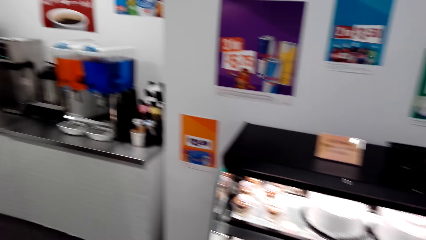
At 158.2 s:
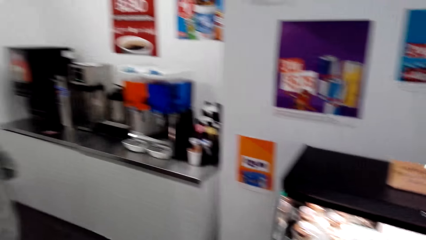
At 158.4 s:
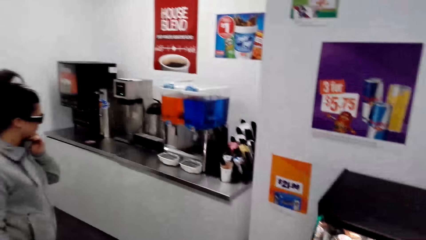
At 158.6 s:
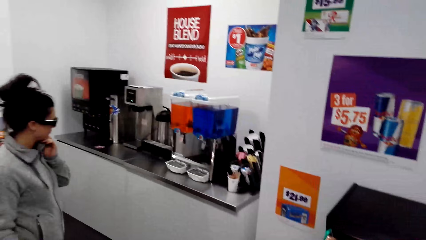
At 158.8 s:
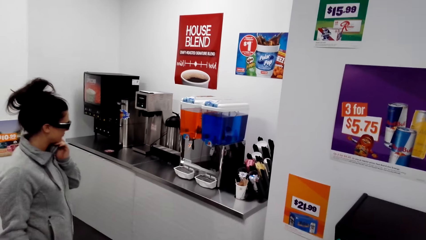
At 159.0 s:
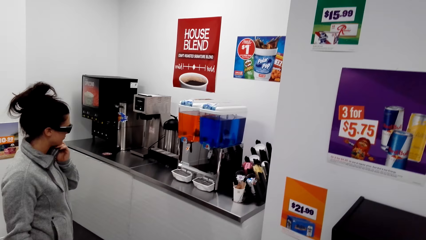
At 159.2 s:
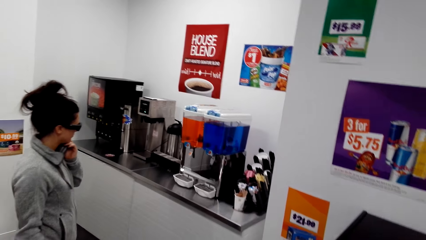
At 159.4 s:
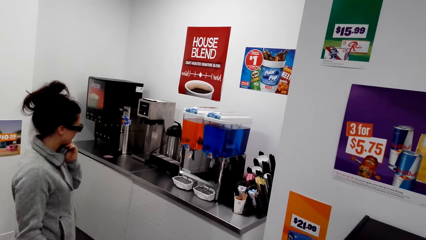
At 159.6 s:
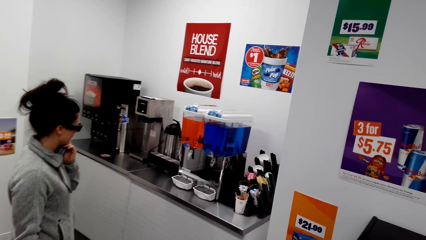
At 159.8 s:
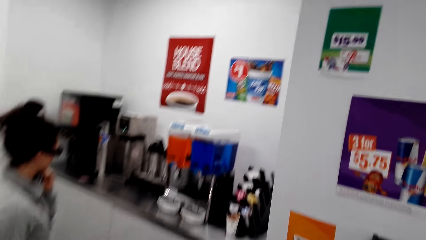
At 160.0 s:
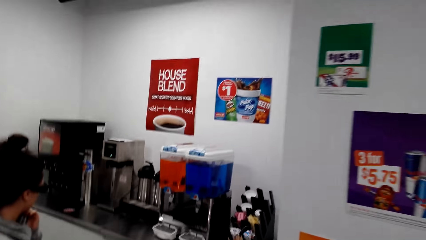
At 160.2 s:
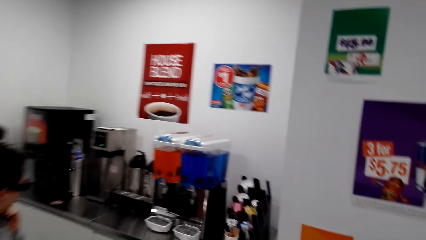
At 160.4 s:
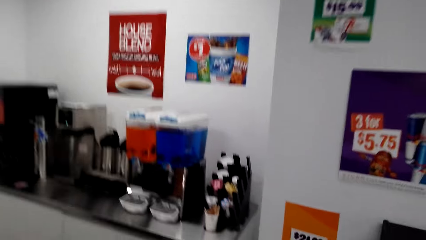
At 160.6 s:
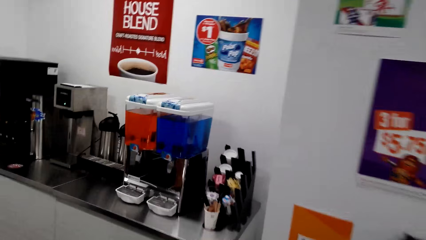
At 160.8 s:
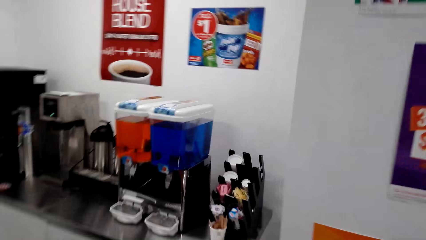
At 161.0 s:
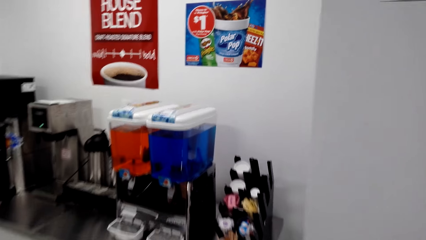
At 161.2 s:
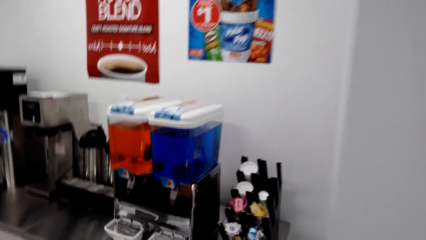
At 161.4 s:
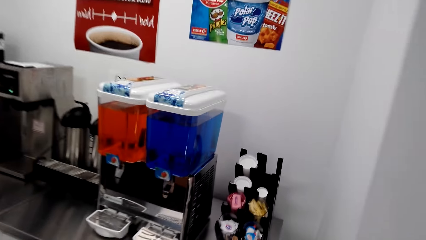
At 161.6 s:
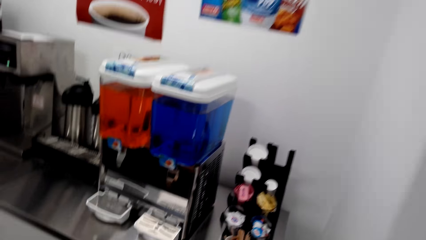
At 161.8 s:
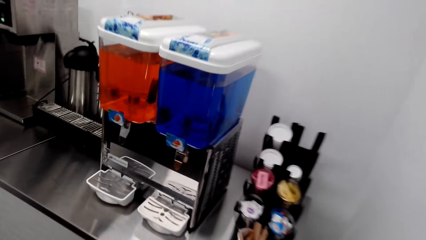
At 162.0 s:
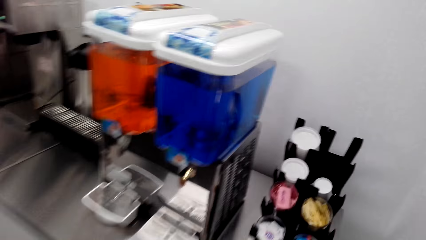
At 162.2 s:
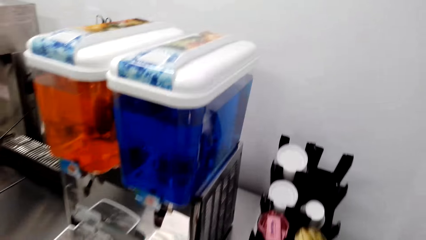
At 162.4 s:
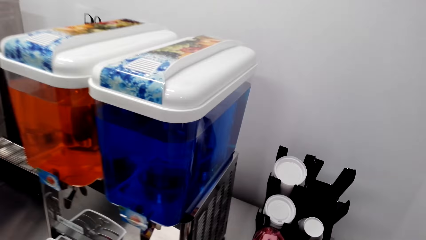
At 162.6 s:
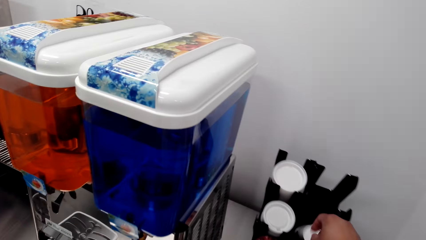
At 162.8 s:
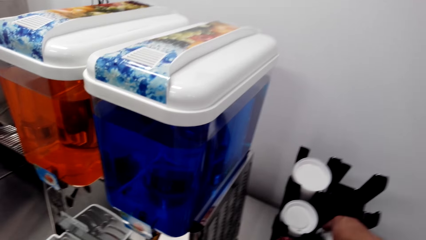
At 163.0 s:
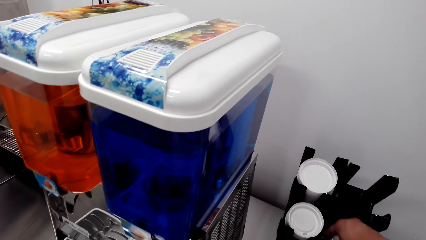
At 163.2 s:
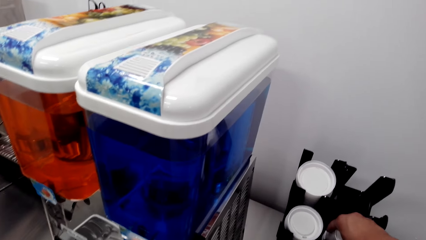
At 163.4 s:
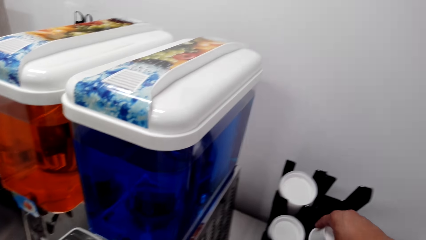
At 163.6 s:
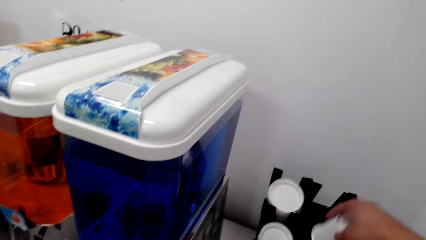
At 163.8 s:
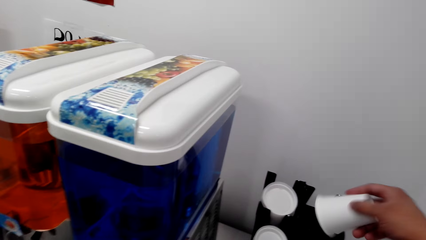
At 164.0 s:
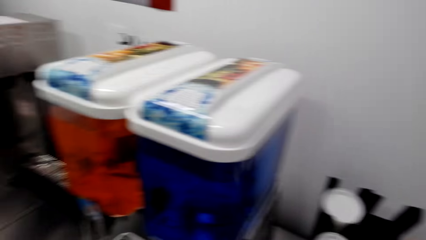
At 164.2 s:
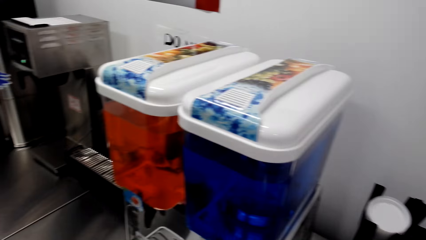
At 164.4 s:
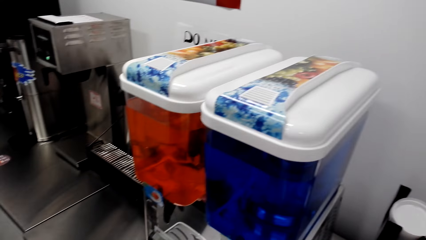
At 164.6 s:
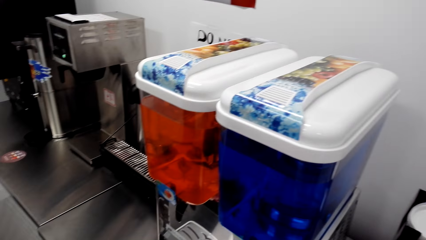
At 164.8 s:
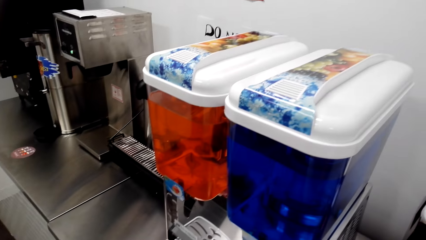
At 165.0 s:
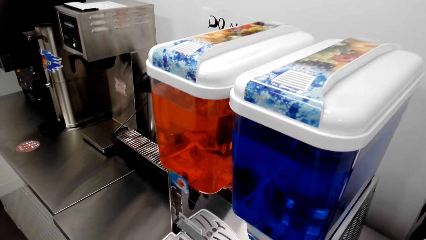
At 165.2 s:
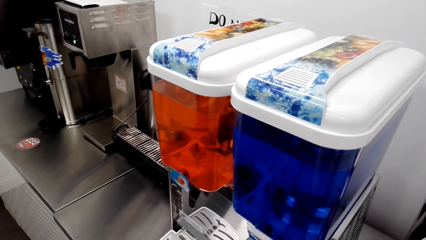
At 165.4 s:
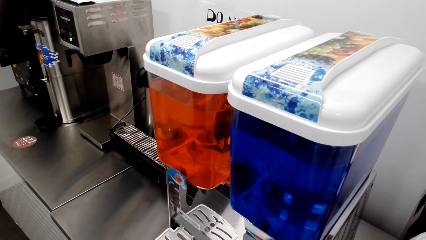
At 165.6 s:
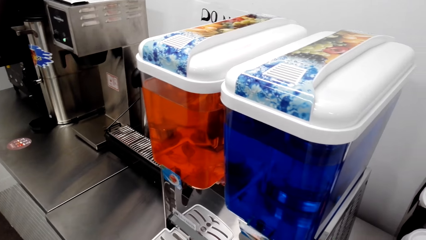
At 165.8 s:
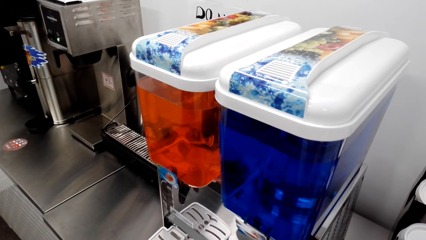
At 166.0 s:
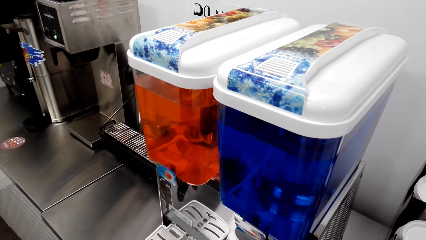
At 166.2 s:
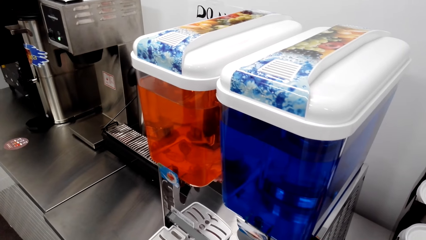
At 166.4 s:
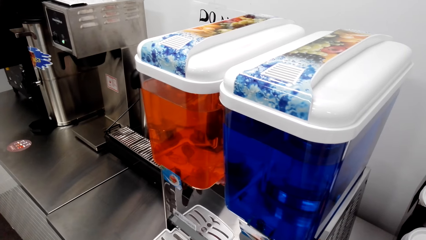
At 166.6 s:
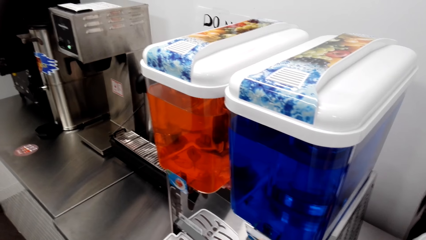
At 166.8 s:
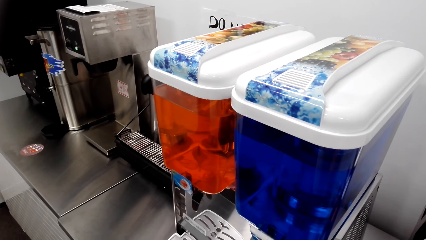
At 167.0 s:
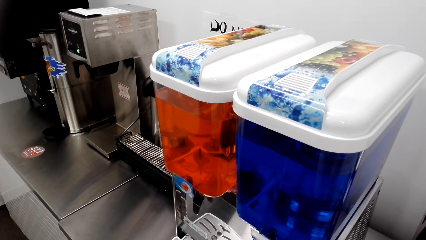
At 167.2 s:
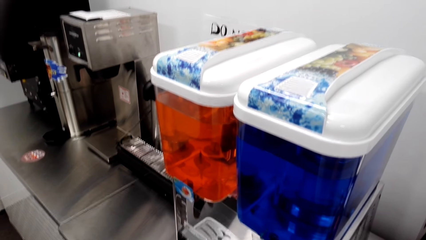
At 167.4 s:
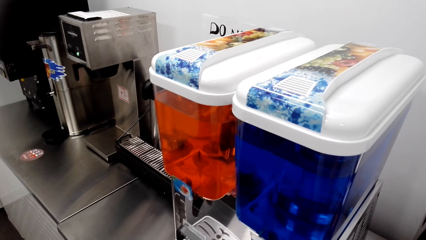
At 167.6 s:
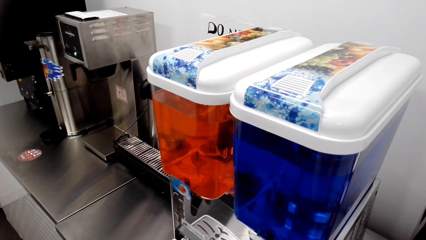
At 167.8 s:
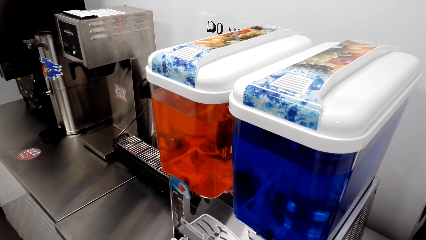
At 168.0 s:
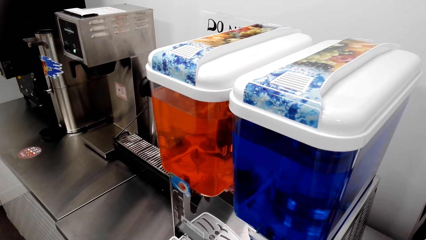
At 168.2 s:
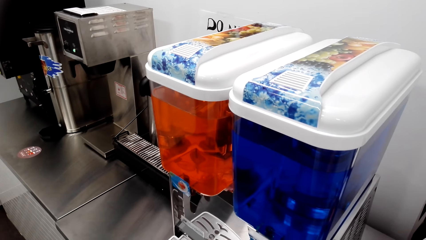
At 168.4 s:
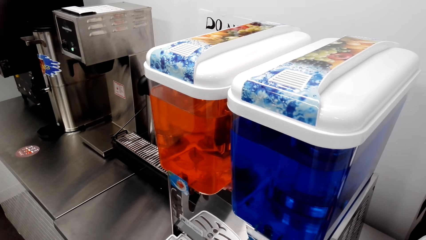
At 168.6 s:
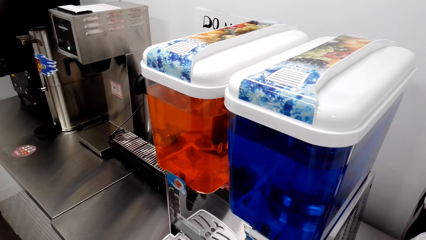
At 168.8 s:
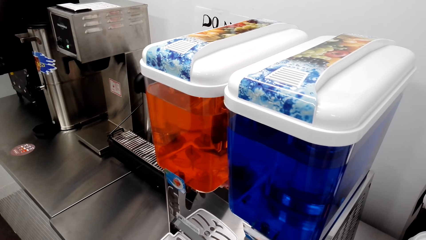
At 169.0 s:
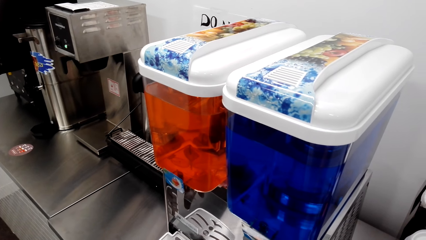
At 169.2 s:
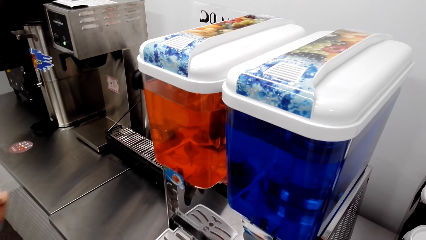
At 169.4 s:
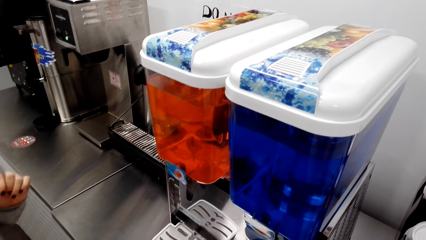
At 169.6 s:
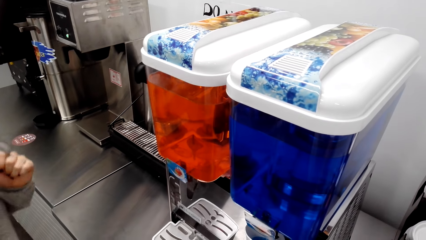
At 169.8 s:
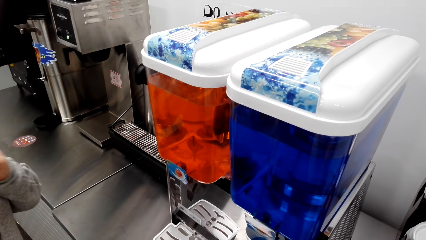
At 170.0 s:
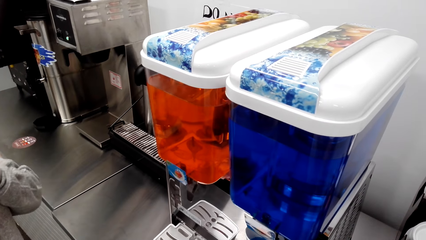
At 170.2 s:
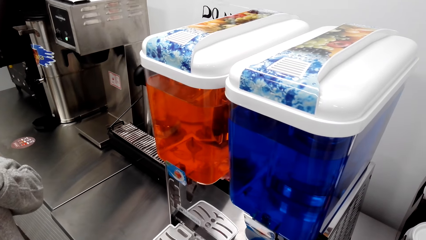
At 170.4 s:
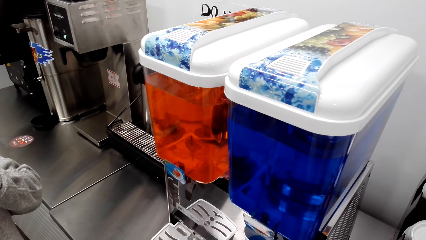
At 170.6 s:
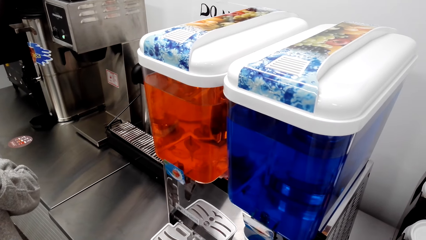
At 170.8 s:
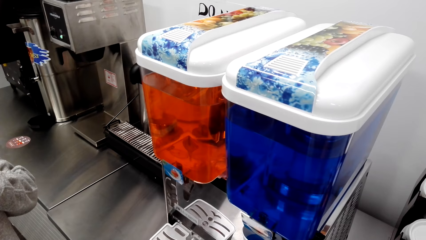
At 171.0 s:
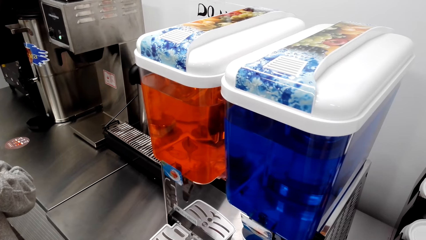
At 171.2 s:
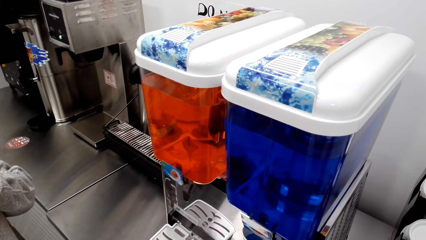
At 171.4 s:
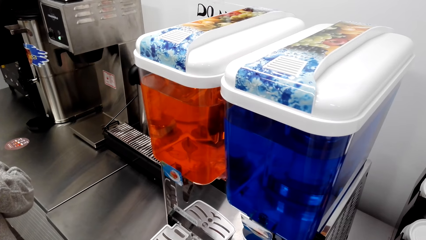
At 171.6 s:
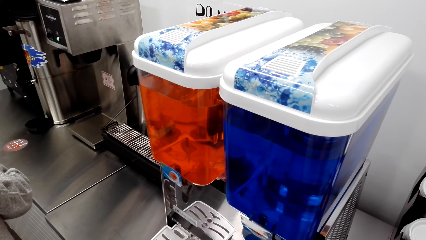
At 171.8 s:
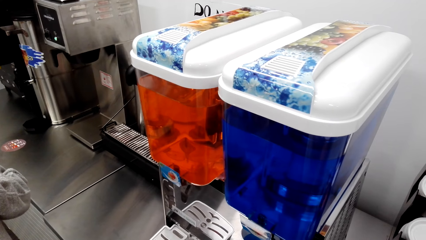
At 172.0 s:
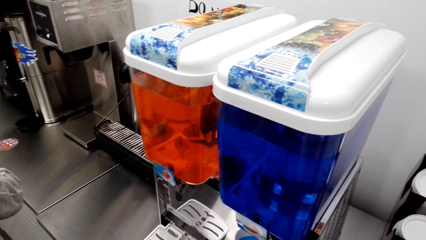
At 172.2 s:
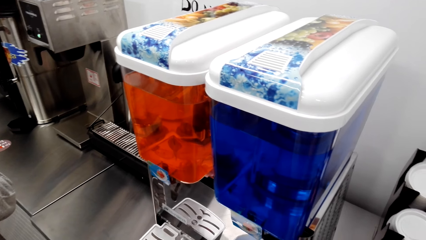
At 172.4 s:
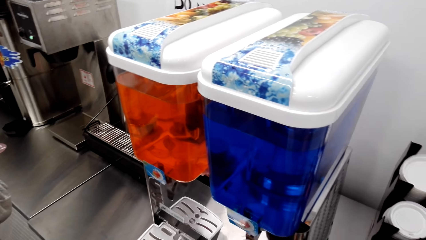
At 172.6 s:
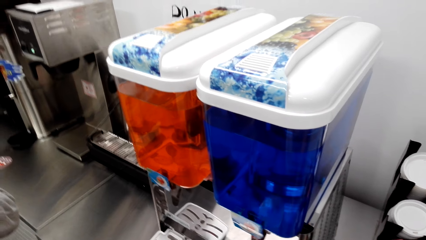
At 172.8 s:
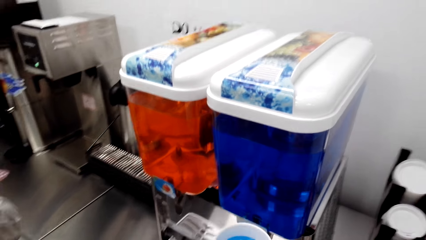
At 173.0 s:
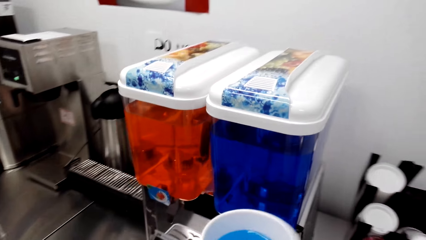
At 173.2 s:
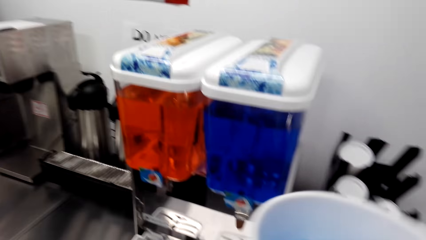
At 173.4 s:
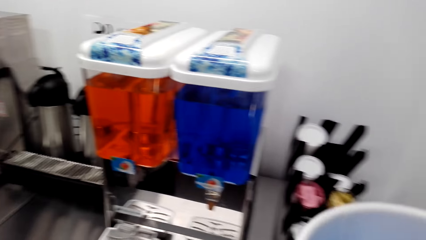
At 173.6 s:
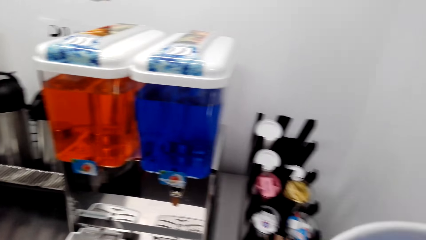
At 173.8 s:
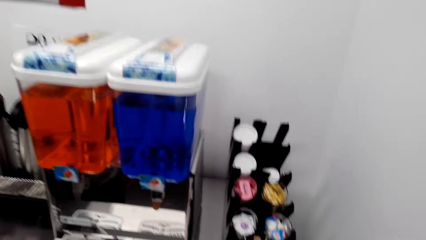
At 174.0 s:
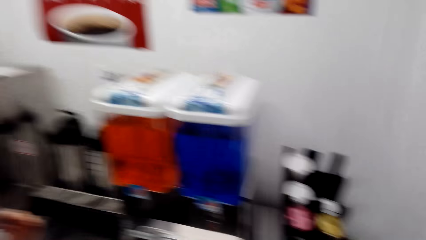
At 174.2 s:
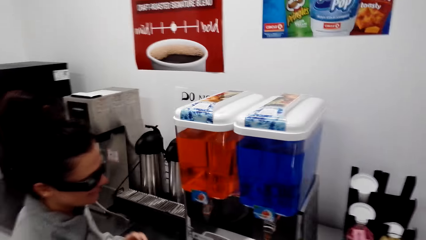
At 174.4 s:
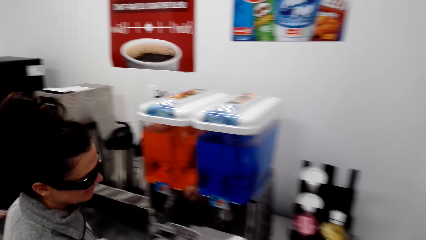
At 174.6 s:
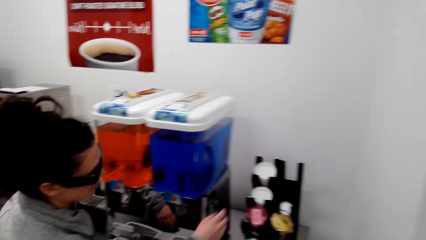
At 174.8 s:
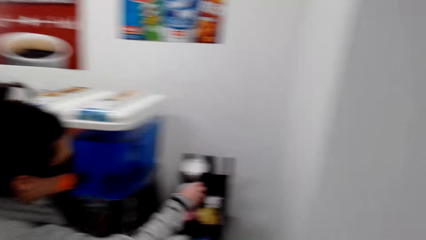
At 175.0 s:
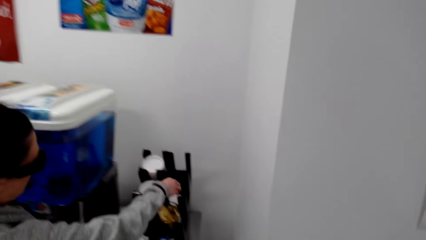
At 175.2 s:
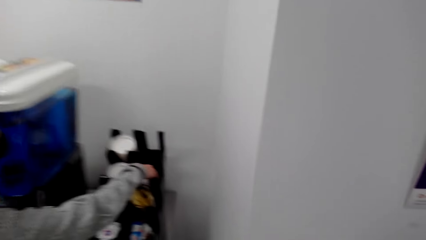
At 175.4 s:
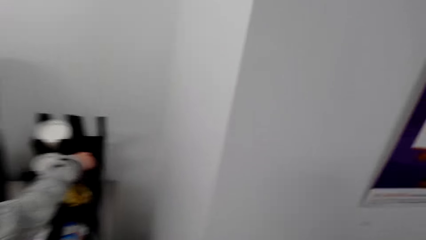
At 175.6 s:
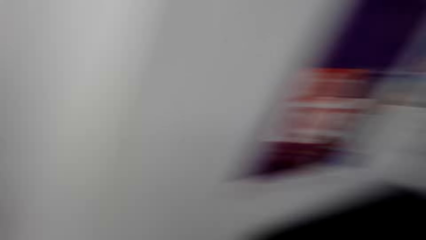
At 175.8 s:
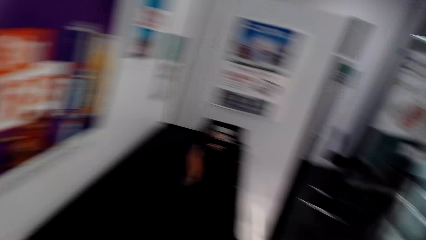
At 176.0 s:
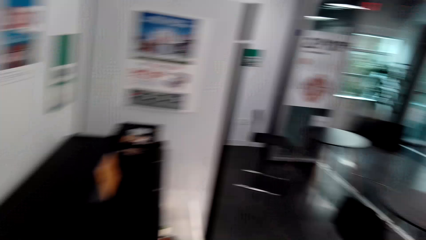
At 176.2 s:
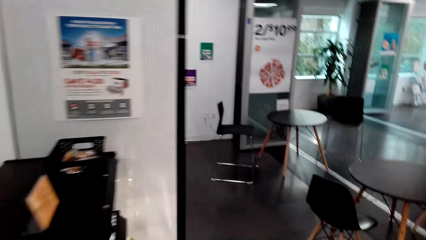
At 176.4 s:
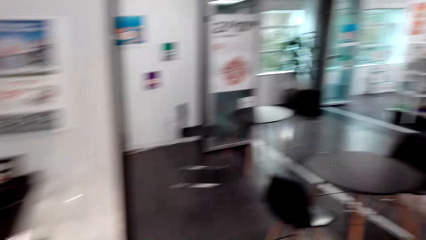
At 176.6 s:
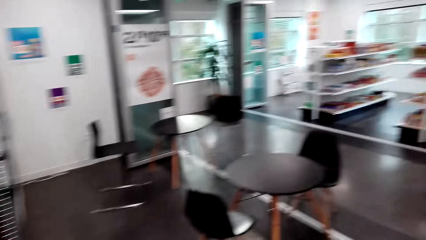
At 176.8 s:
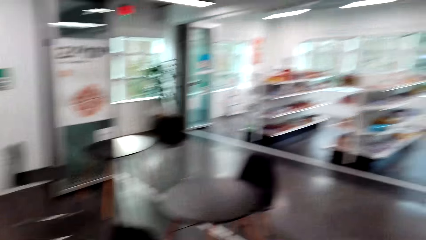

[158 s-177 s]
The camera wearer looks at the woman. They look around the supermarket. They lift a tumbler from the rack. They pour coffee or juice into the tumbler. They lift the tumbler of coffee. They drink the juice. They dialogue with the woman. The woman picks up a cup. The woman walks towards the rack. The camera wearer looks around the supermarket. They walk around the supermarket.
